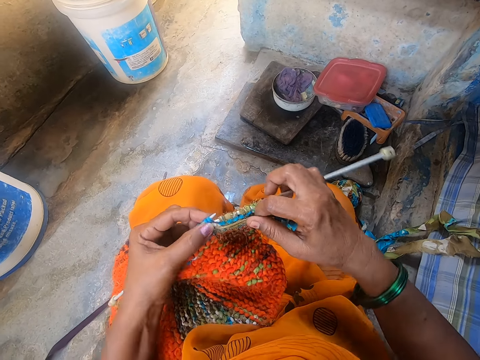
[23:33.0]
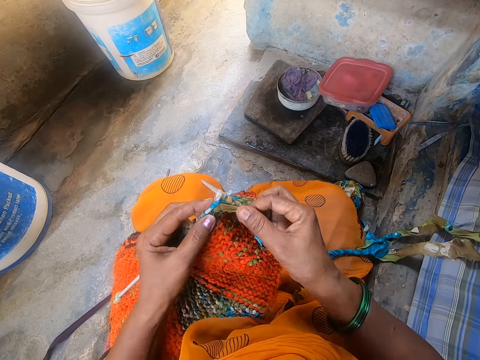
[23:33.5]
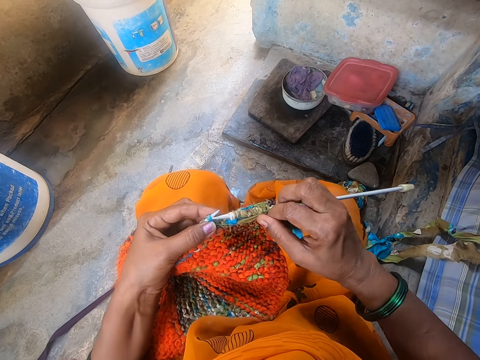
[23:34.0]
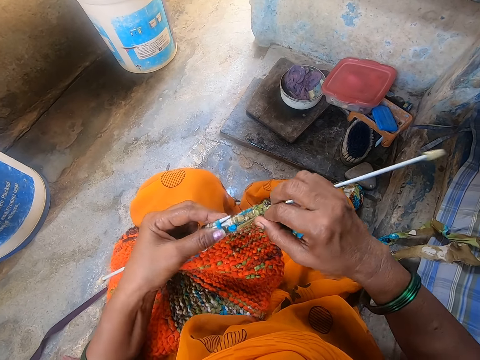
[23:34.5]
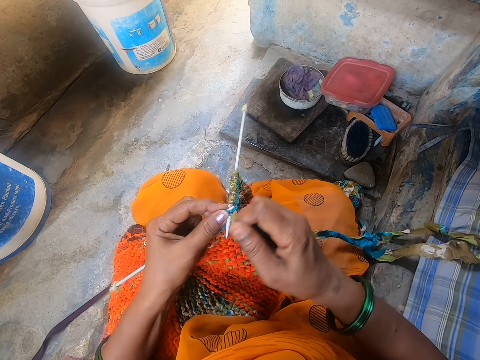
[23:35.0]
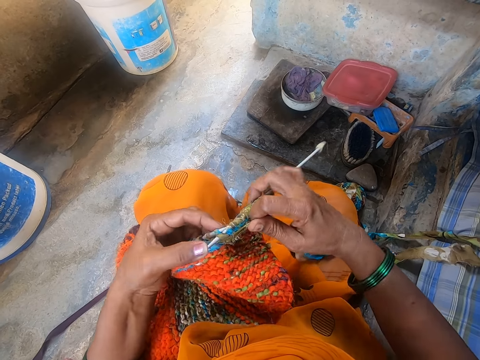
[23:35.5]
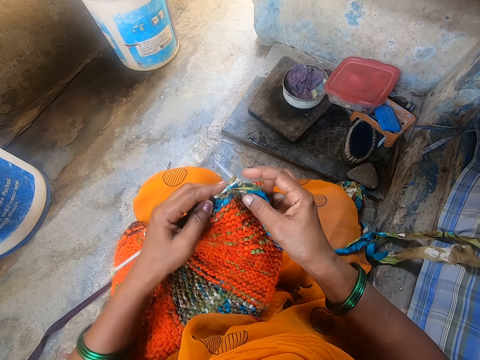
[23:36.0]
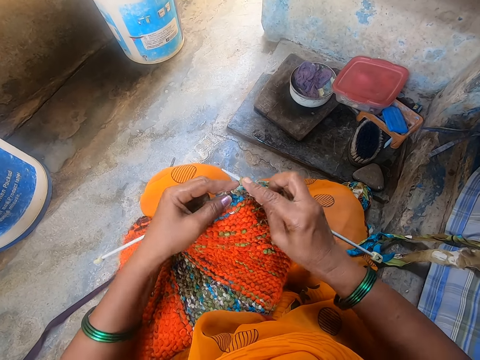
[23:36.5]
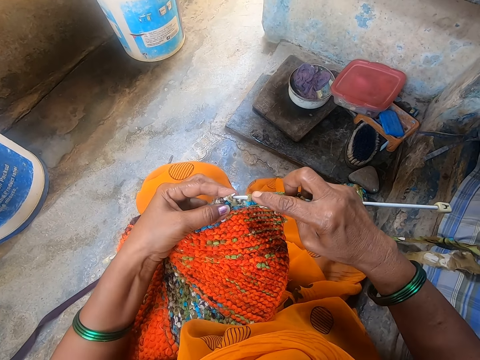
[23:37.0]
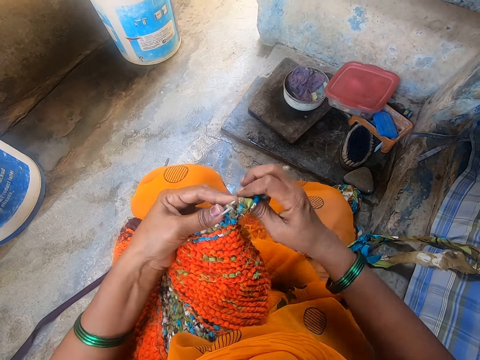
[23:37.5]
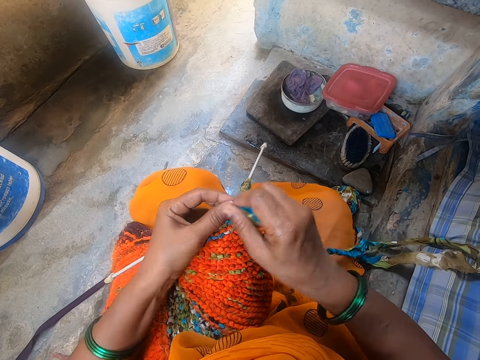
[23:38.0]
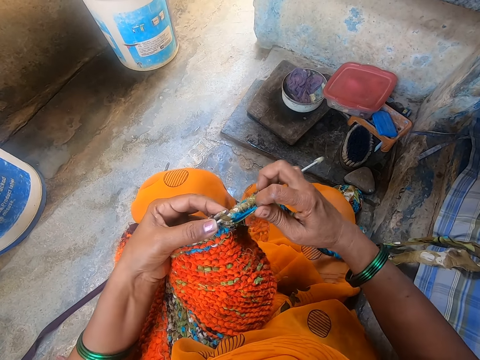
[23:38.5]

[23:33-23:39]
The camera wearer knits the cloth.

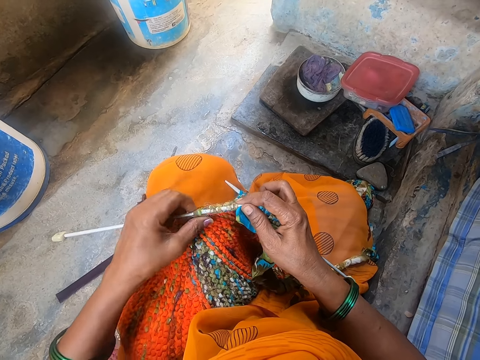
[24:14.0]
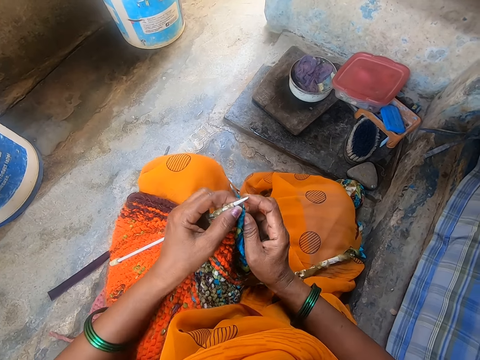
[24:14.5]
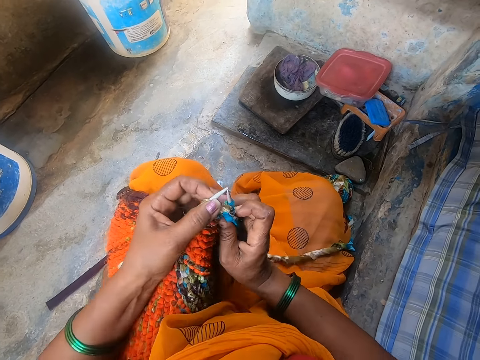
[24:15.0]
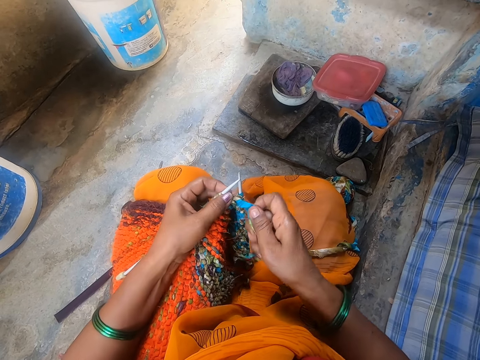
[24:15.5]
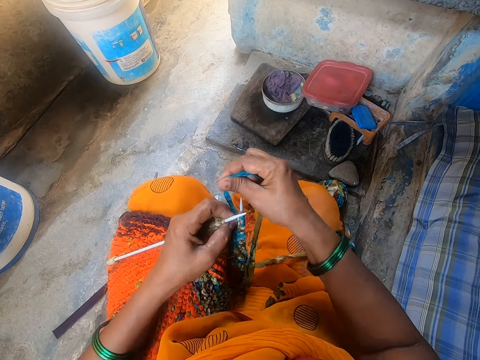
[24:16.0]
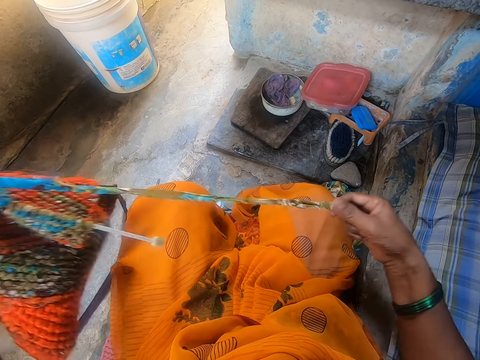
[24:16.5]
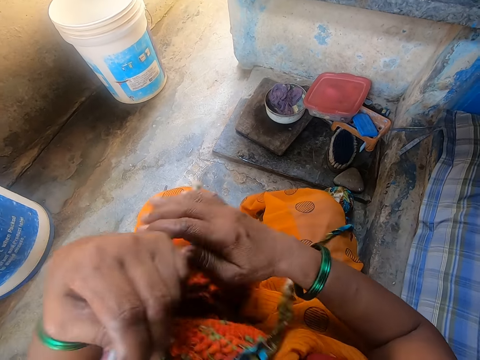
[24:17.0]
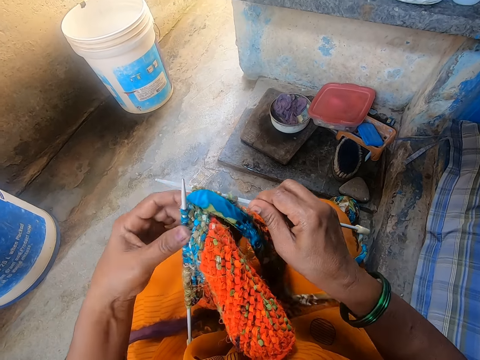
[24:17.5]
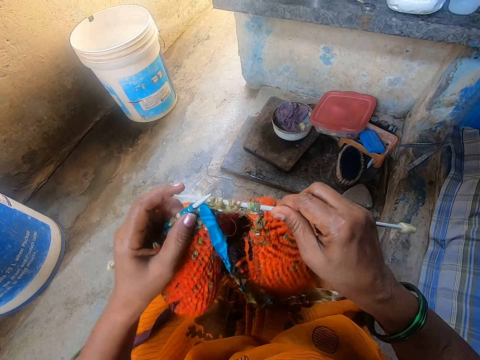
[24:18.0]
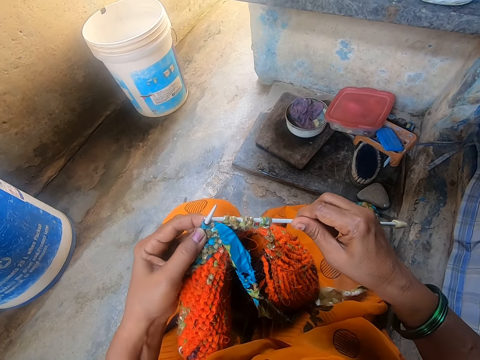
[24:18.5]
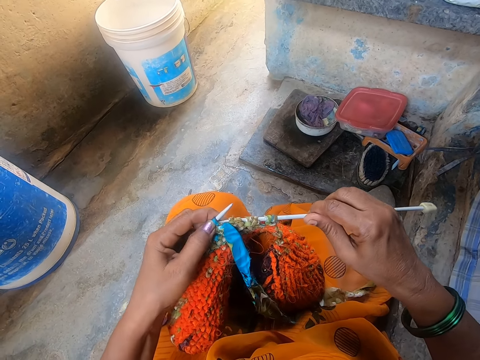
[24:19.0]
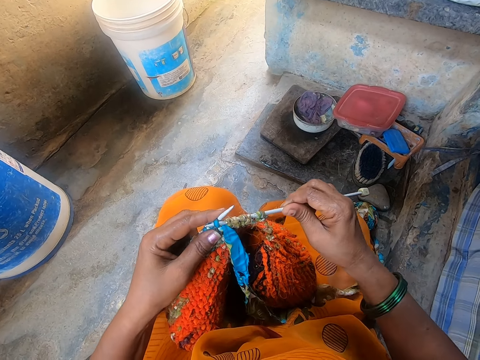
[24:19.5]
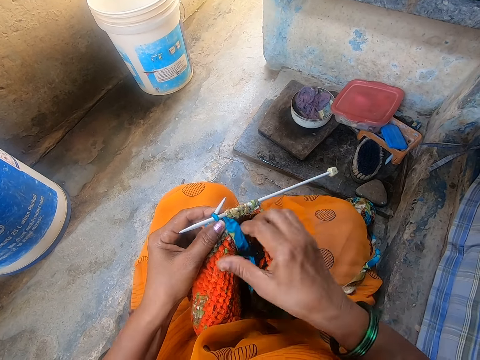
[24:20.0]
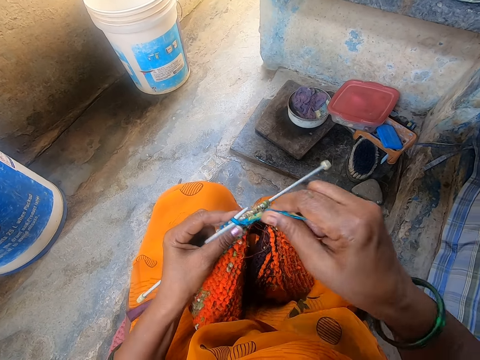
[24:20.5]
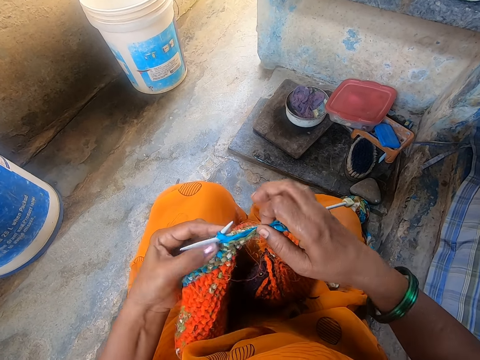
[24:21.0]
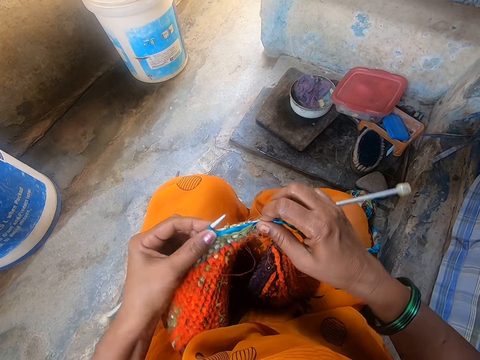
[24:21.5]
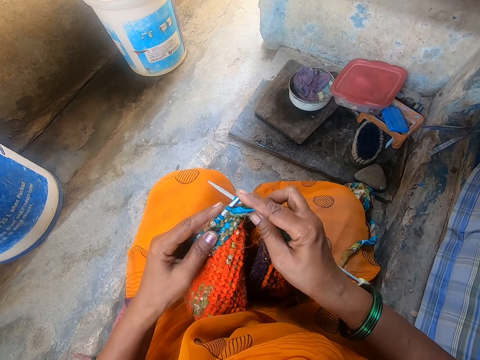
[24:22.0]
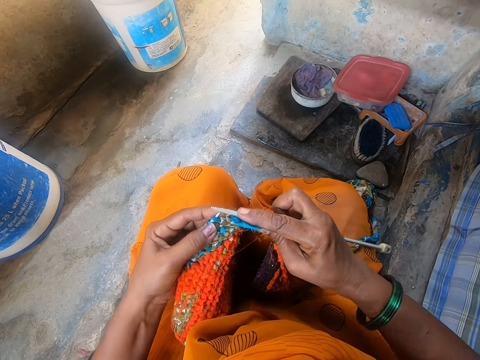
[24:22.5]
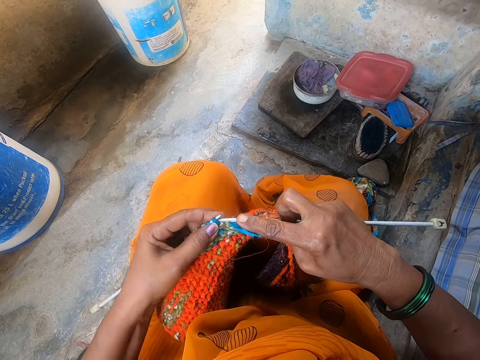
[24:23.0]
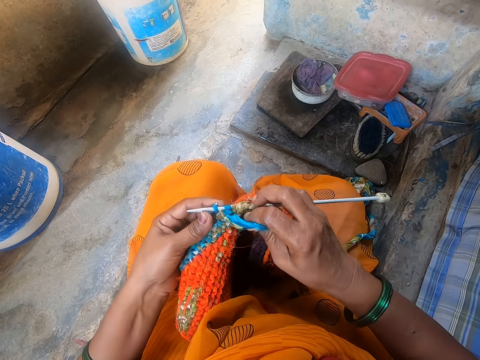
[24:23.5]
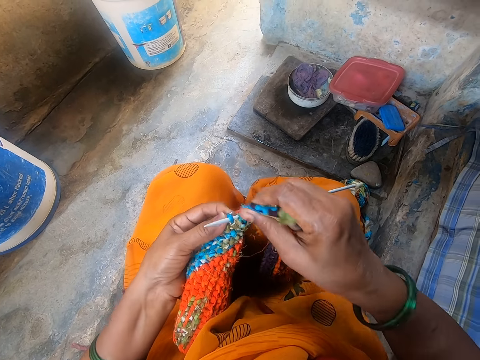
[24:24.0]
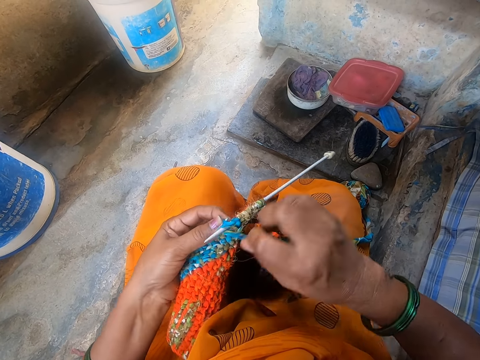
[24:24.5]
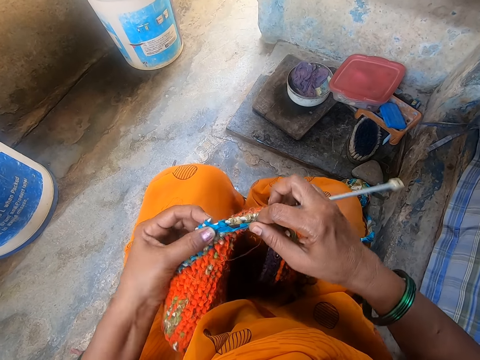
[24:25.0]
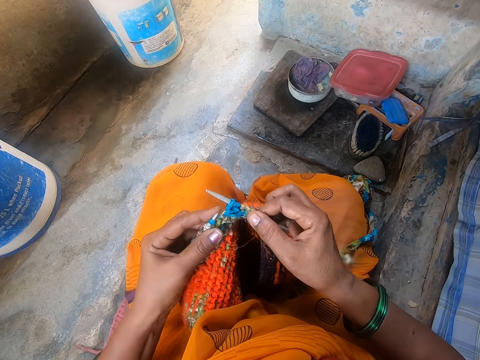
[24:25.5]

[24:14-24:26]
The camera wearer adjusts the sewing needles. They pull the thread. They knit a garment.

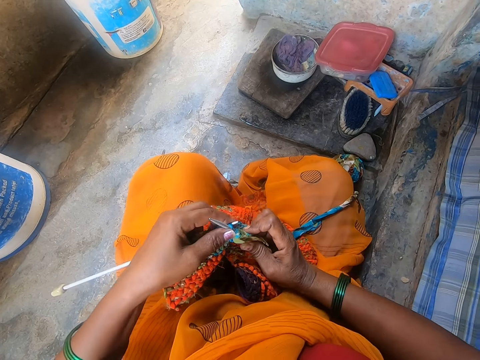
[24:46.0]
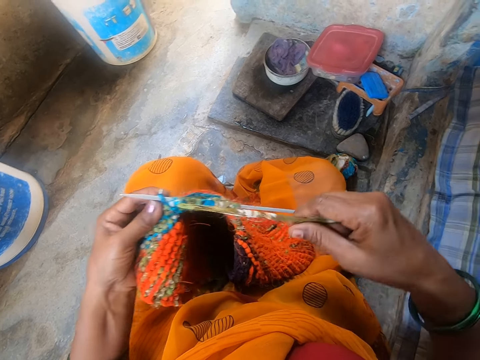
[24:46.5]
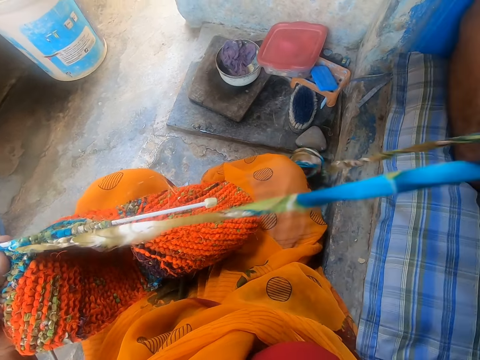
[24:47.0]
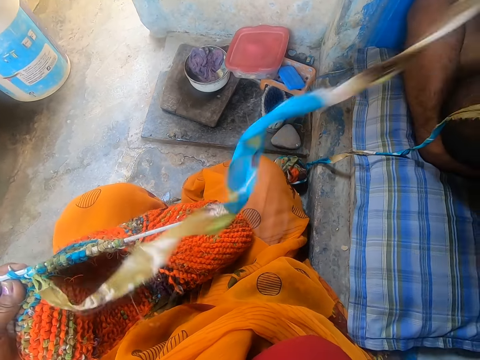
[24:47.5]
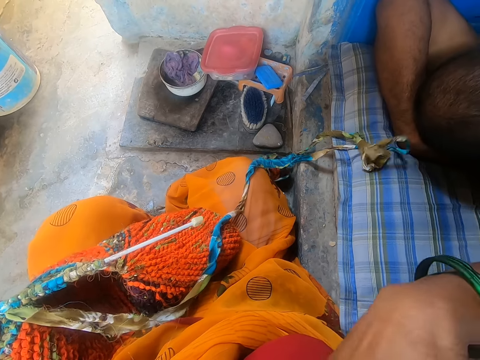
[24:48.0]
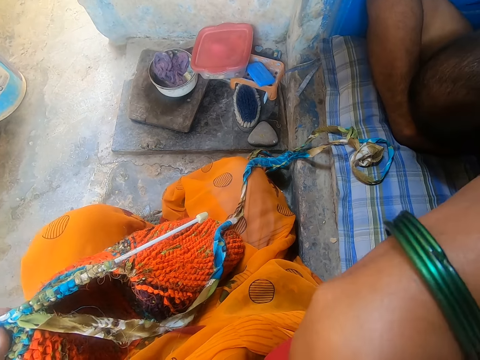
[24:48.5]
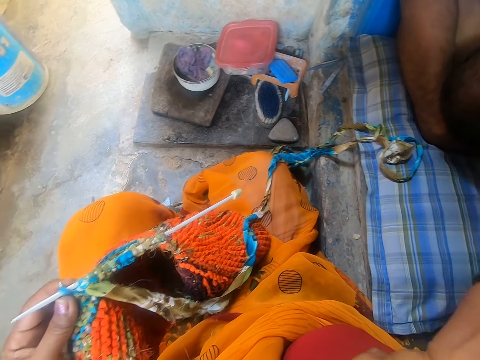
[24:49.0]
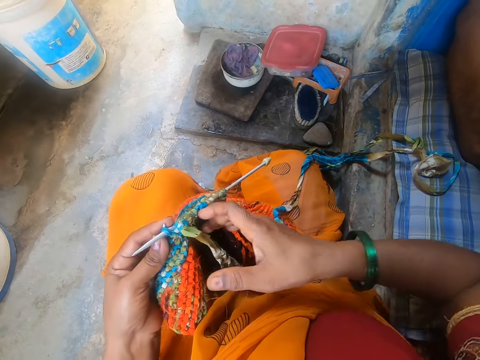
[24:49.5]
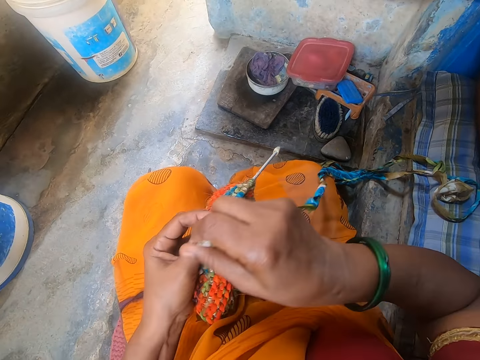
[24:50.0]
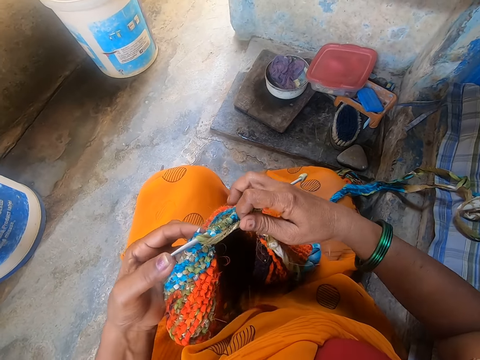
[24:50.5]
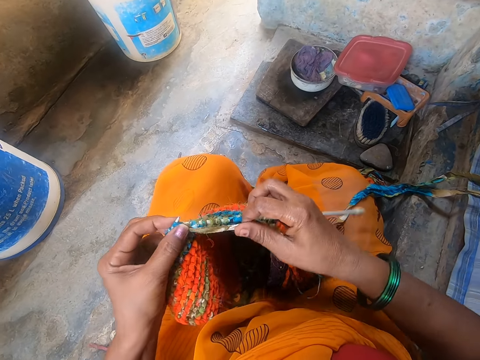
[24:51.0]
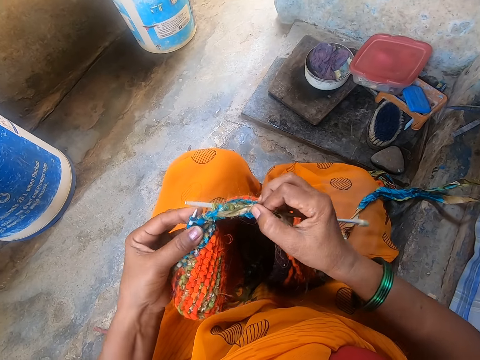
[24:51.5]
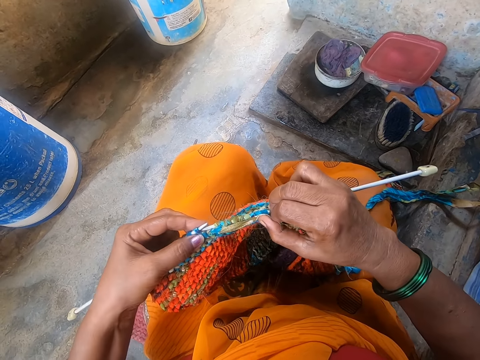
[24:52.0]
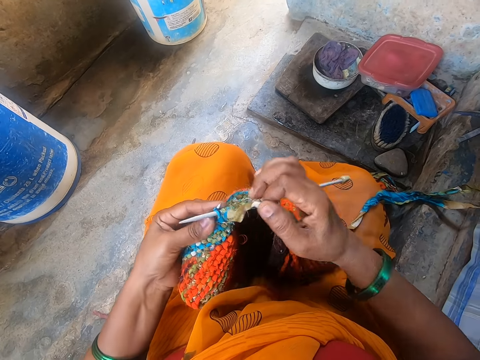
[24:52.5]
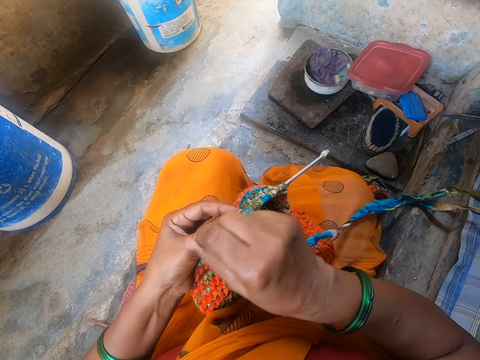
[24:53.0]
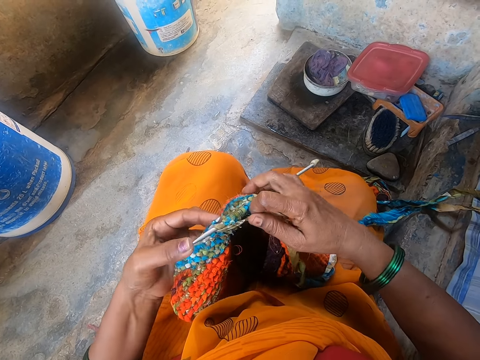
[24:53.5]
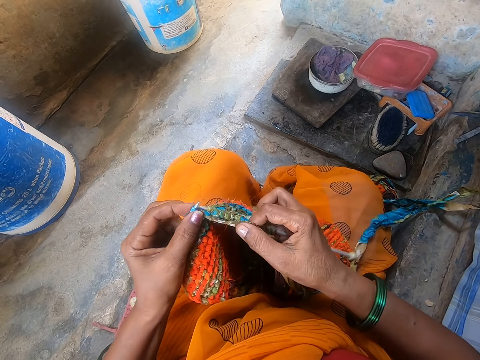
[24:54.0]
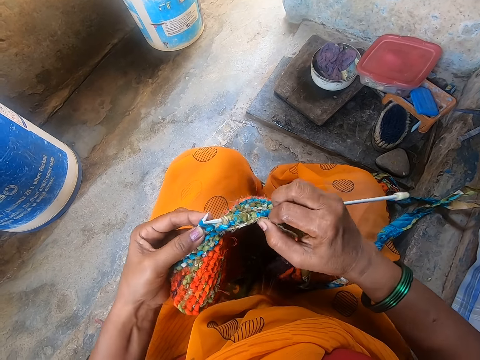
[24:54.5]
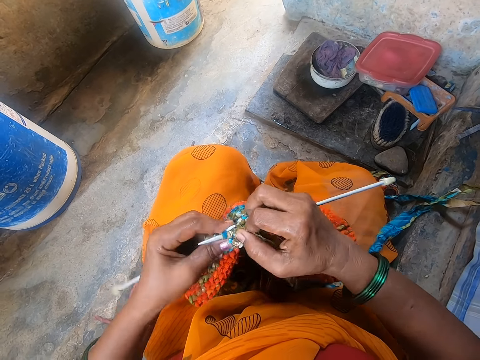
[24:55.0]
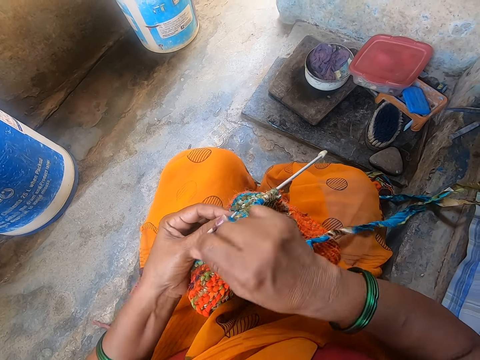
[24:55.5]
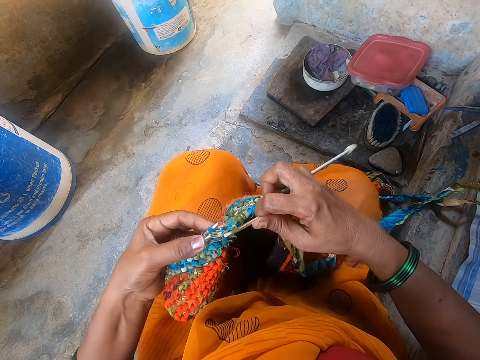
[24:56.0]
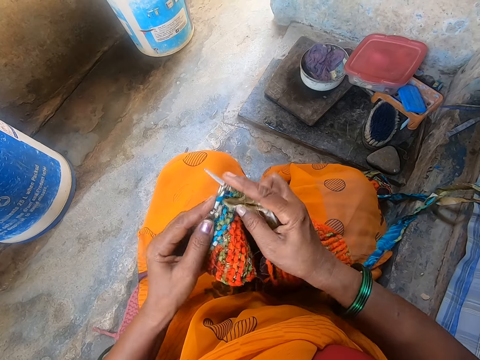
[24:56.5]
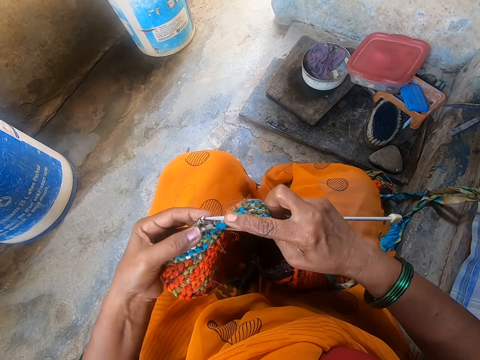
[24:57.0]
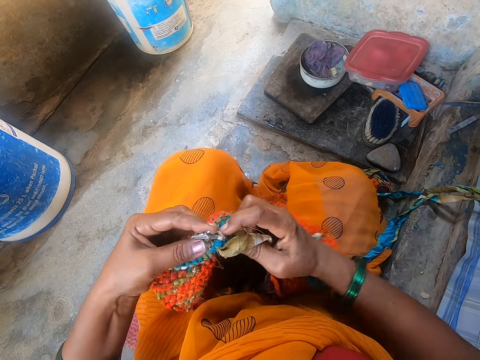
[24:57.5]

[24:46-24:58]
The camera wearer pulls the thread. They drop the thread. They itch their chest. They knit a garment.
